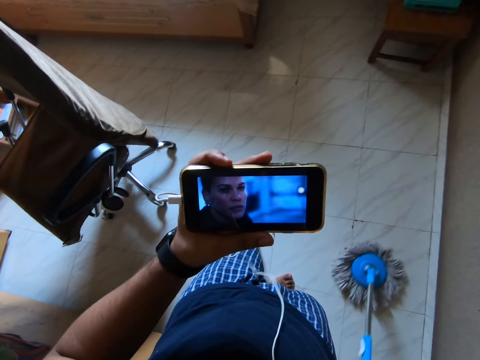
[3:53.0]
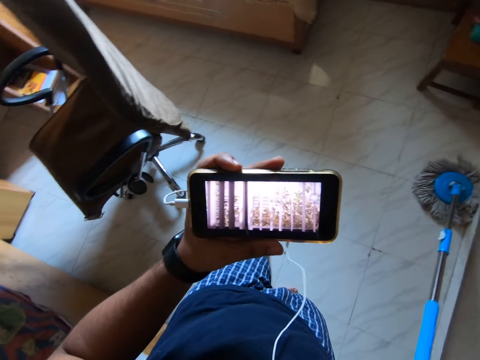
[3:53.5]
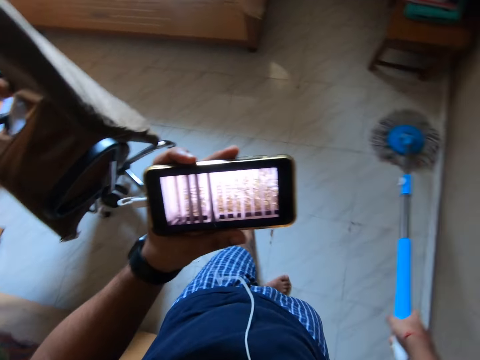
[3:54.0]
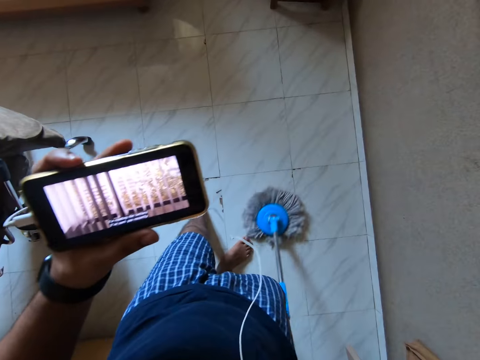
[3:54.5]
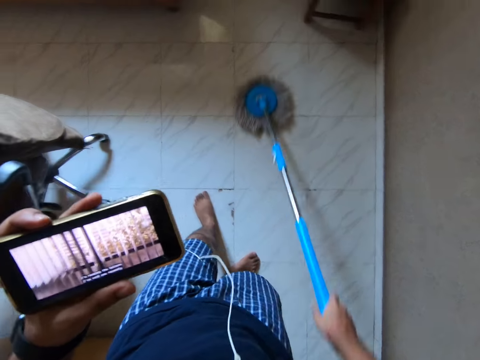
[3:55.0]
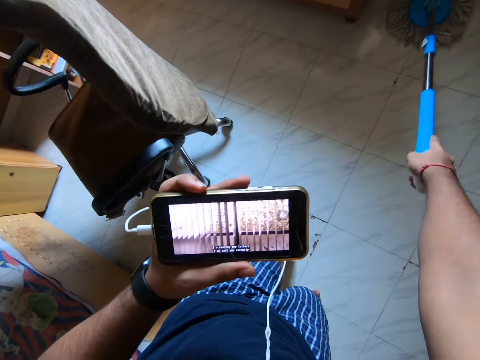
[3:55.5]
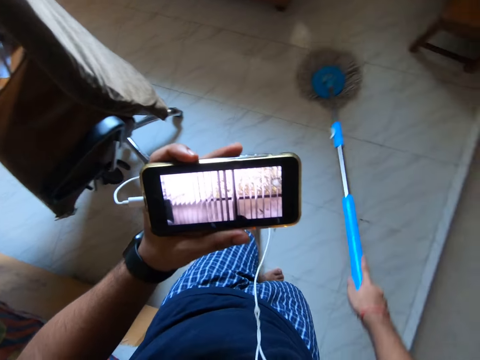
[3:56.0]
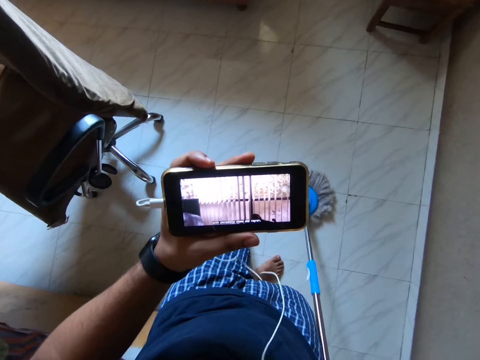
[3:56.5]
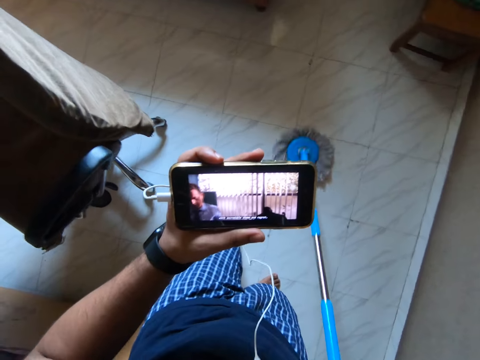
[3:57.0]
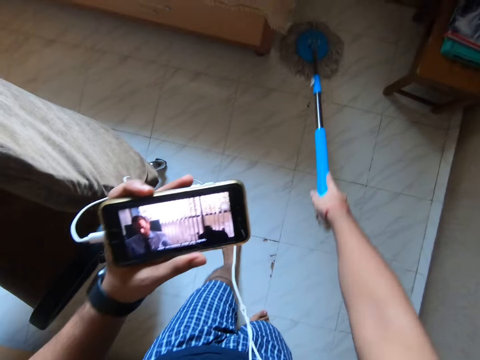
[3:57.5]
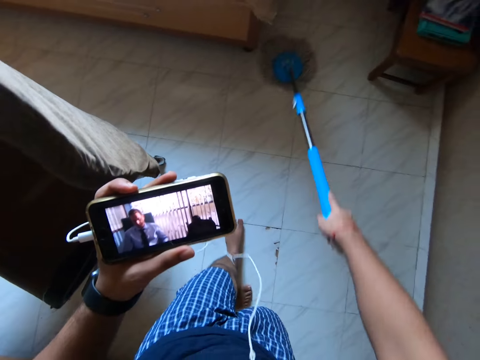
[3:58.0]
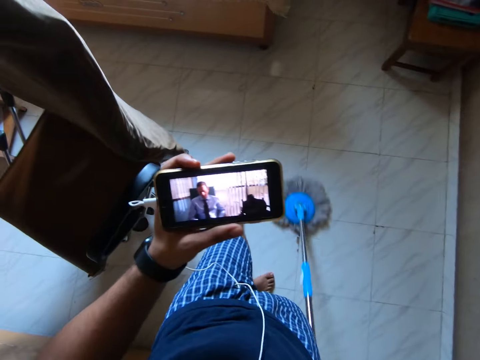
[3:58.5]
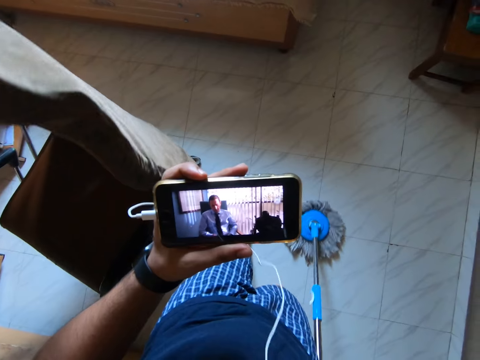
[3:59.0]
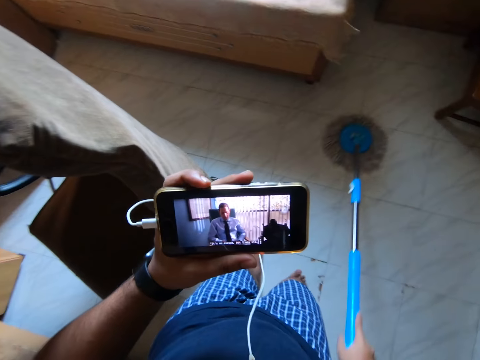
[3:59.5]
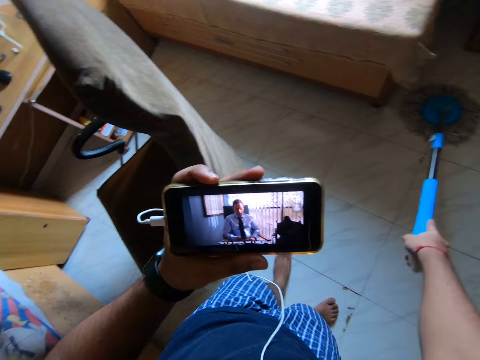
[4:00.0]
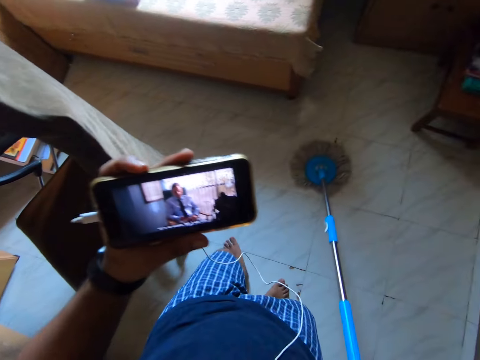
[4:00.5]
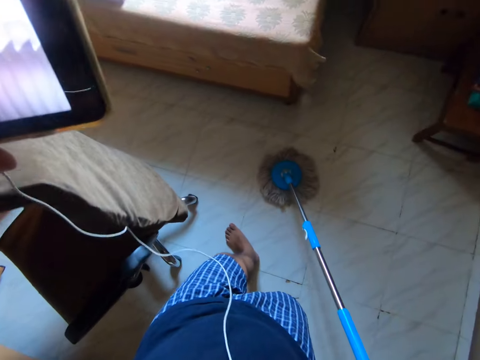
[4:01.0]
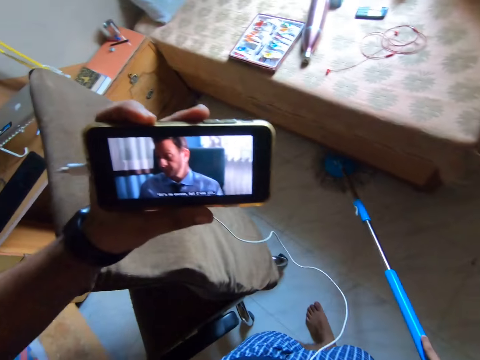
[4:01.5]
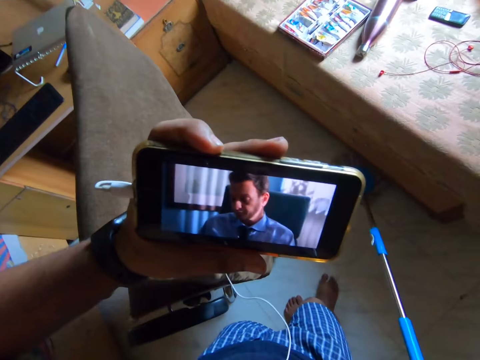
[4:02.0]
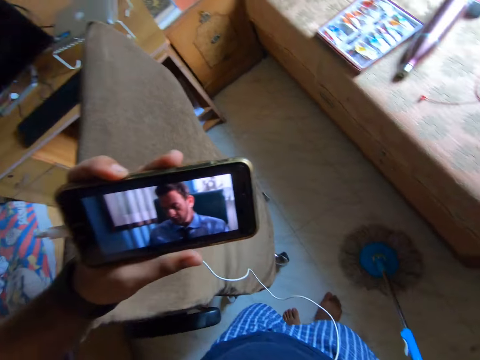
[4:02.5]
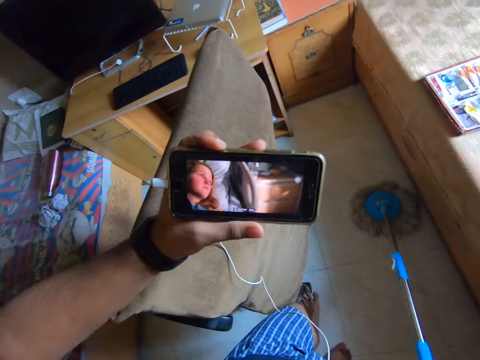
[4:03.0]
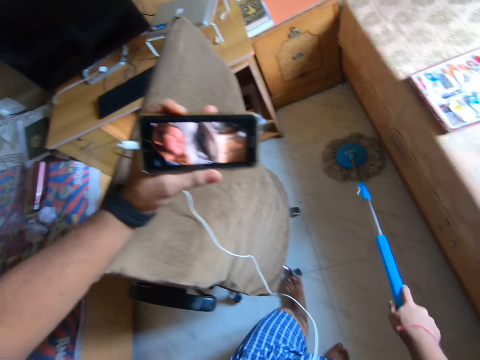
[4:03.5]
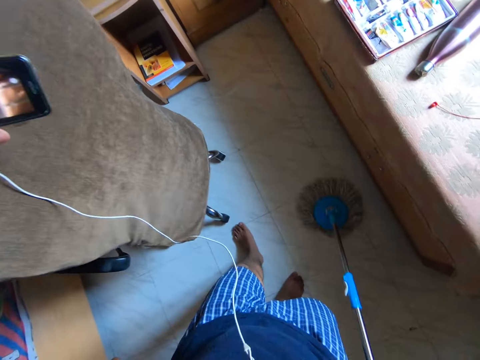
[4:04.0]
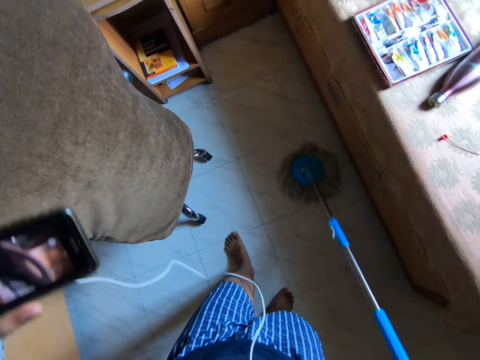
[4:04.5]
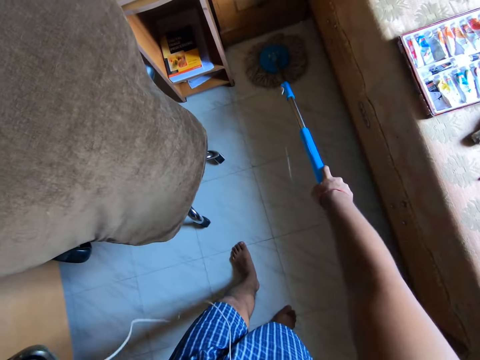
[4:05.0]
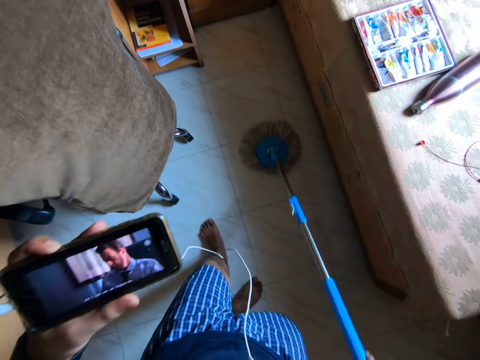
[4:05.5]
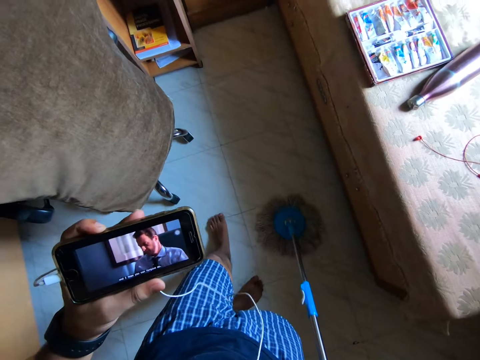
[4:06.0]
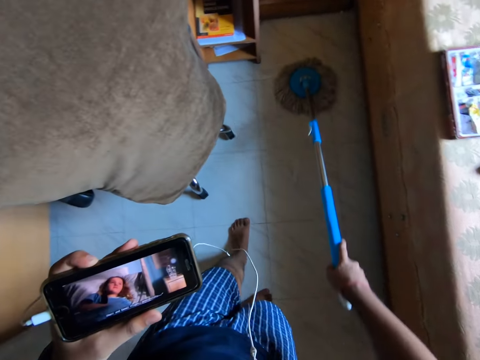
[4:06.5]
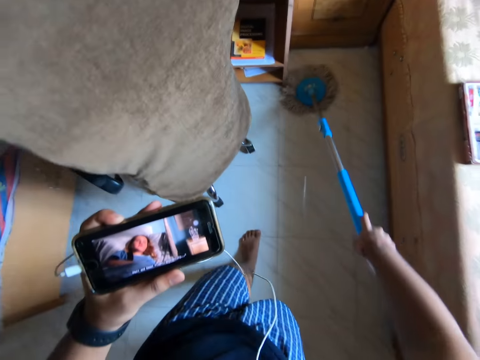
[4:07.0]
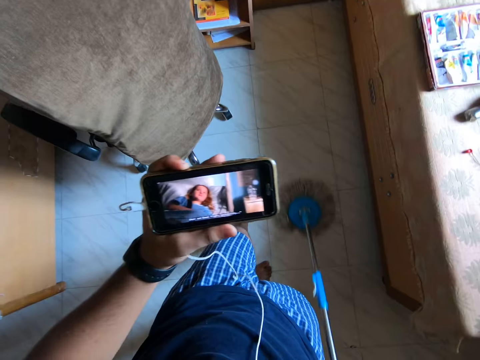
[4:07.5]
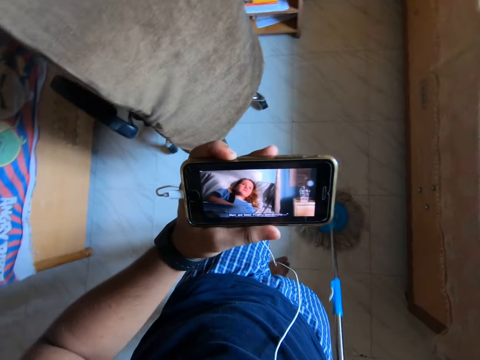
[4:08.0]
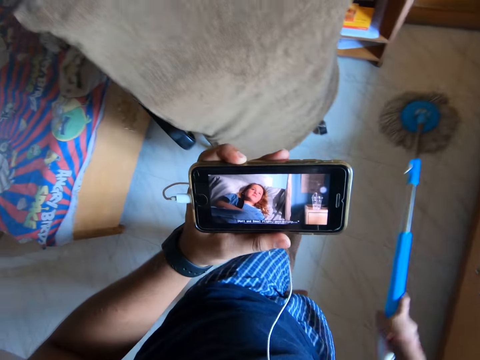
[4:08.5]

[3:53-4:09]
The camera wearer mops the floor with a mop and watches the video on the phone. They move the hand on the chair. They remove the hand from the chair.

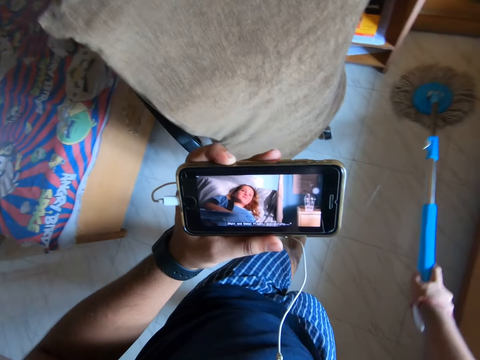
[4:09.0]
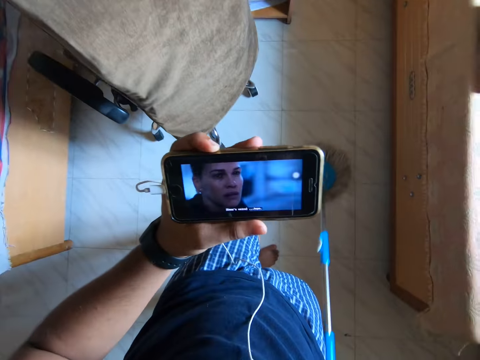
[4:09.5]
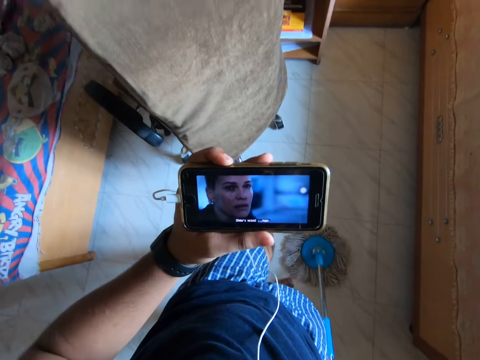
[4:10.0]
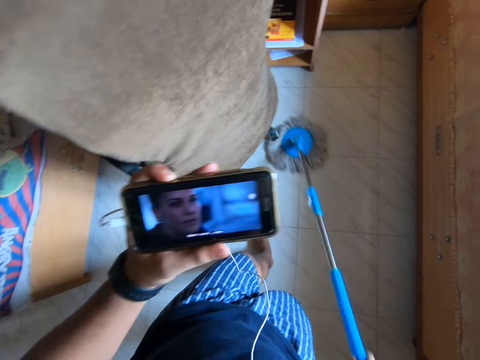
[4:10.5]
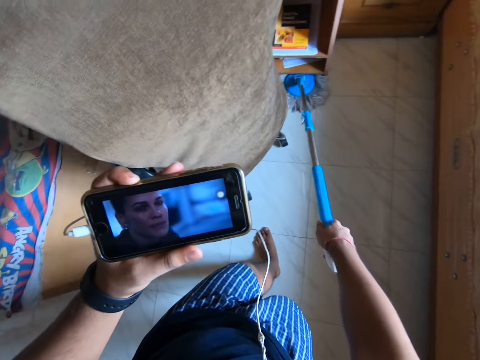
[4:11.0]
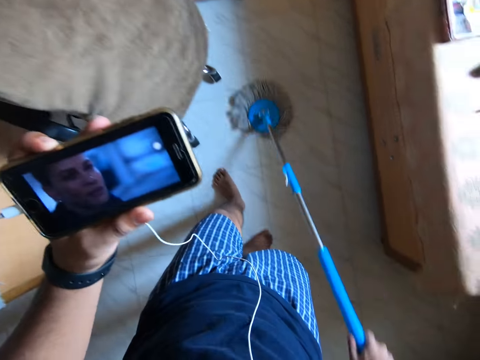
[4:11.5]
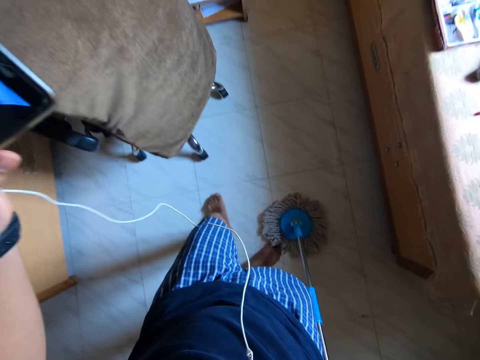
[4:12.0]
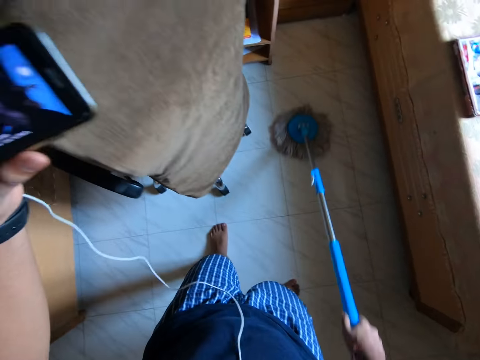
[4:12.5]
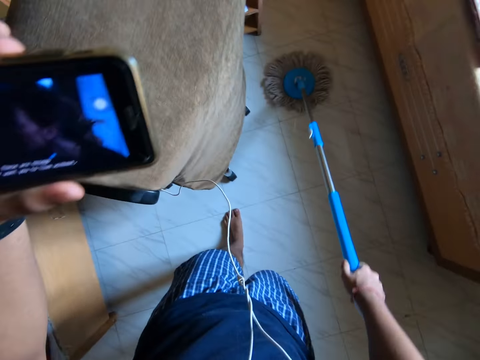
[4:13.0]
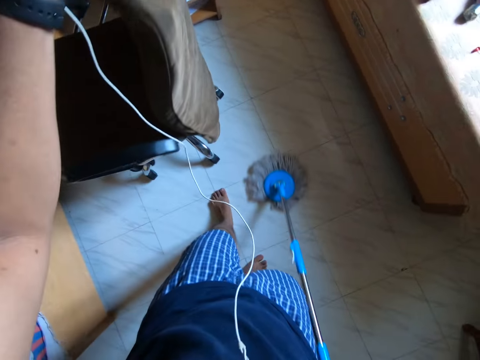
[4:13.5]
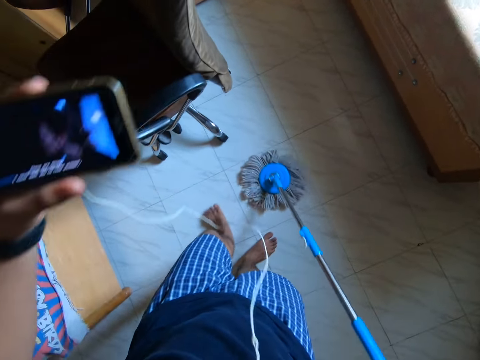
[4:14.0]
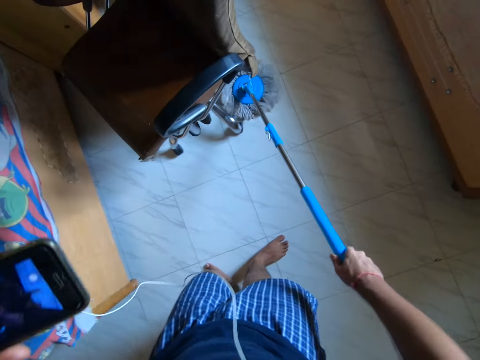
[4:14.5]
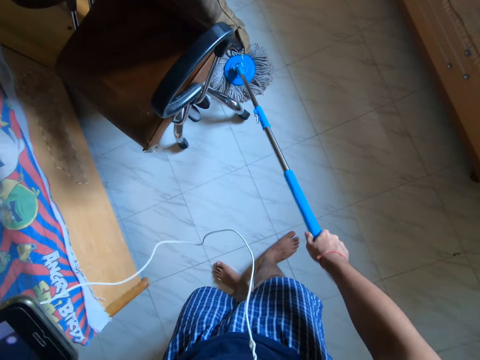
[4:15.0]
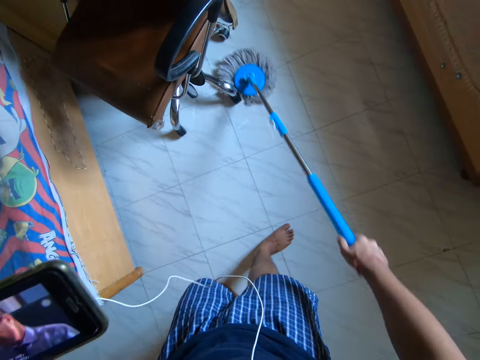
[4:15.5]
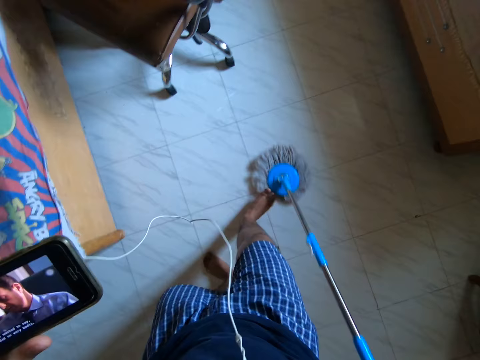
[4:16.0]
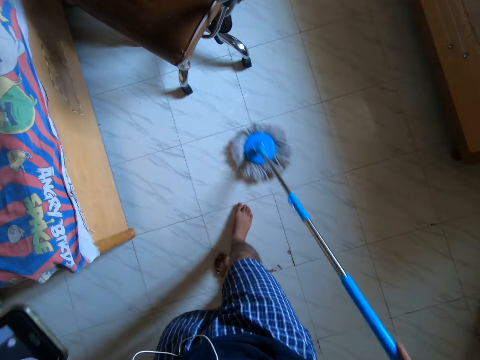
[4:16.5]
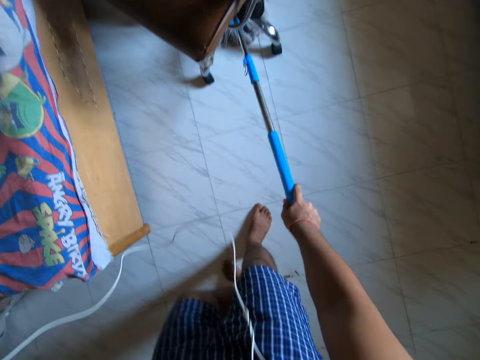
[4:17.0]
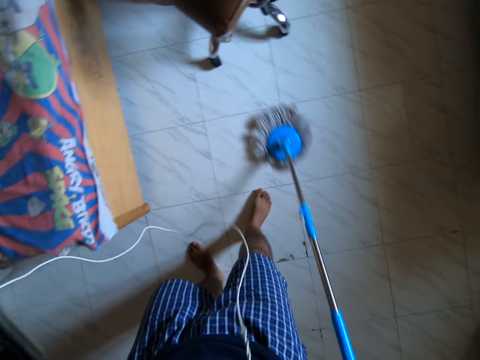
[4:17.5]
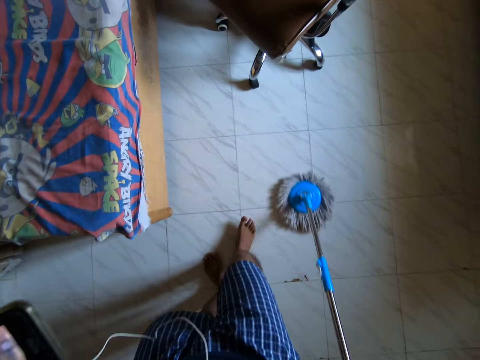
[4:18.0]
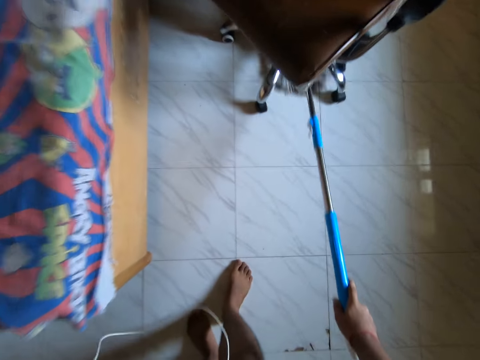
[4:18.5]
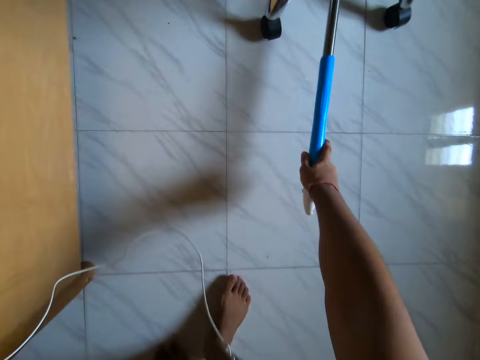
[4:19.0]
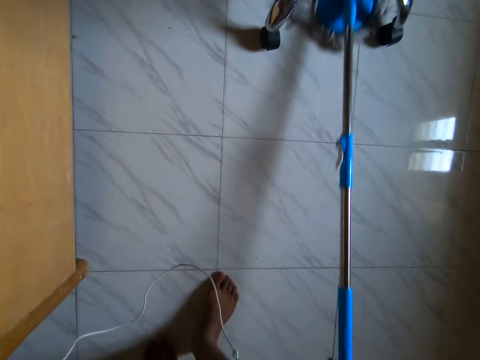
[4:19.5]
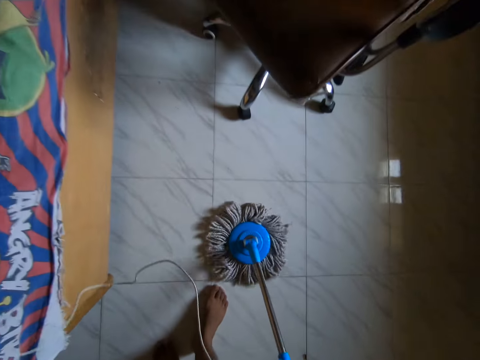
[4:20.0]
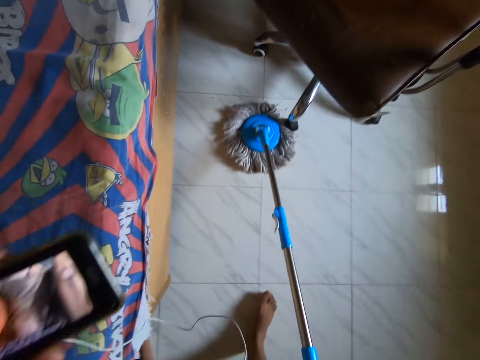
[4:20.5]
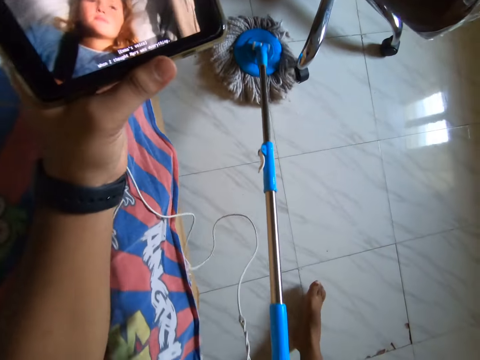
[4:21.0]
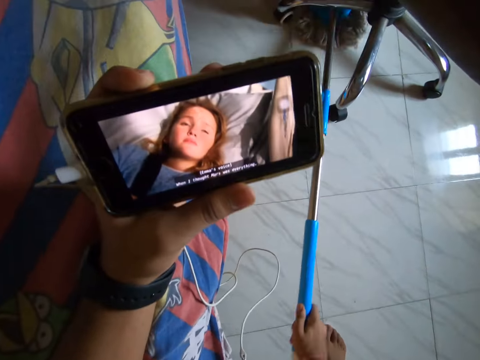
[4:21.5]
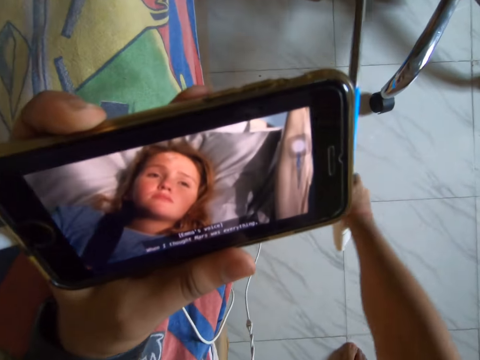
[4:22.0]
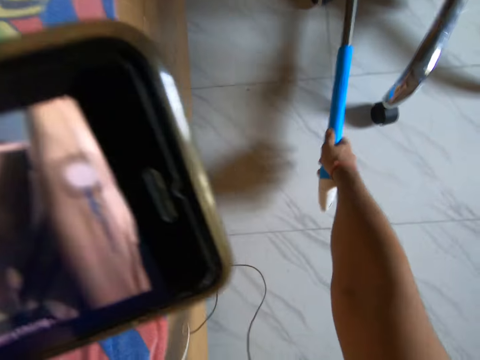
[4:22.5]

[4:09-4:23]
The camera wearer moves the hand on the chair. They remove the hand from the chair. They mop under the chair. They remove the hand on the bed.
